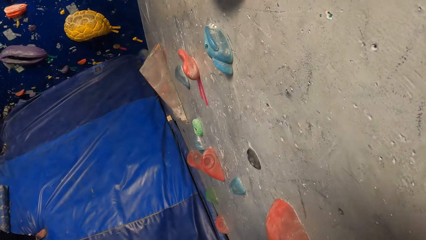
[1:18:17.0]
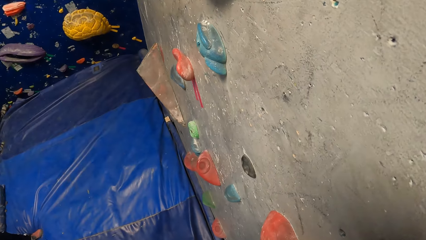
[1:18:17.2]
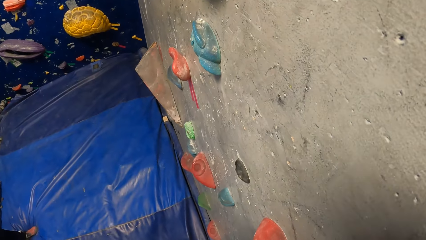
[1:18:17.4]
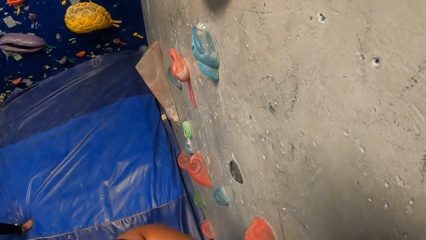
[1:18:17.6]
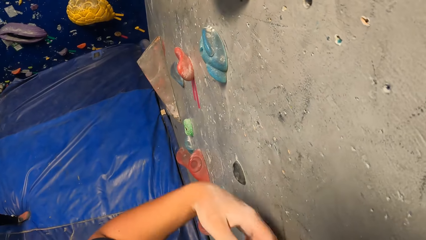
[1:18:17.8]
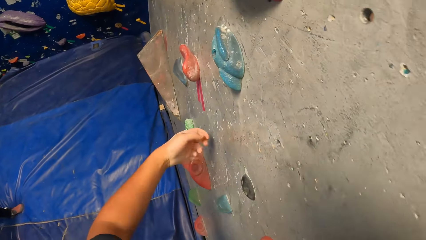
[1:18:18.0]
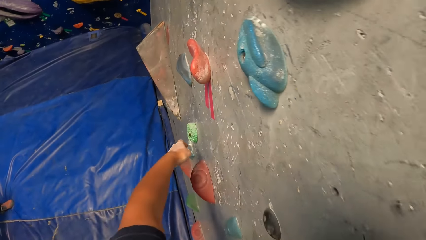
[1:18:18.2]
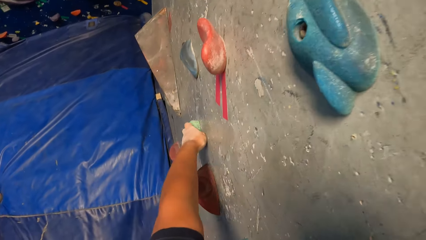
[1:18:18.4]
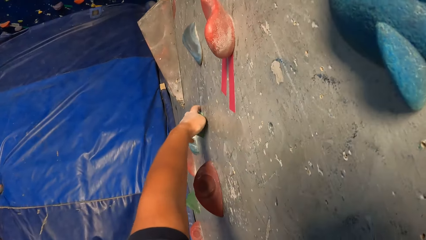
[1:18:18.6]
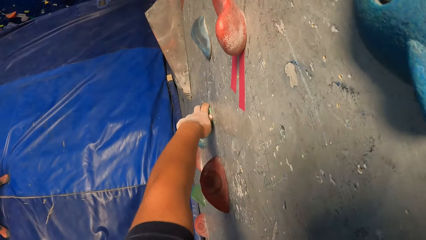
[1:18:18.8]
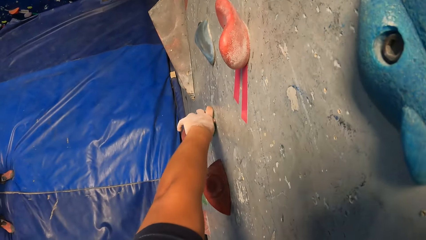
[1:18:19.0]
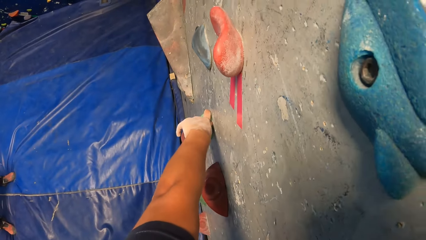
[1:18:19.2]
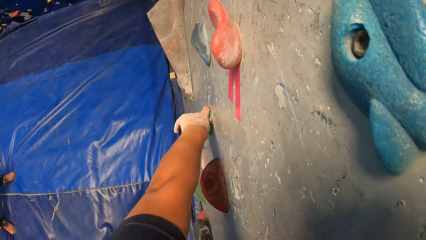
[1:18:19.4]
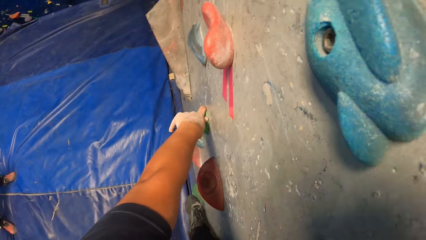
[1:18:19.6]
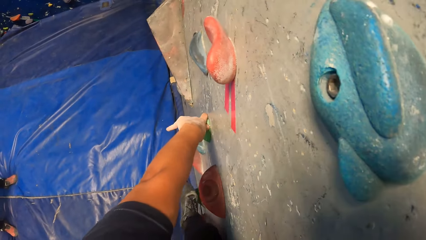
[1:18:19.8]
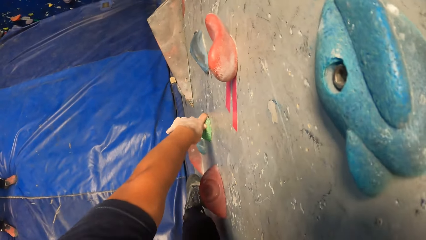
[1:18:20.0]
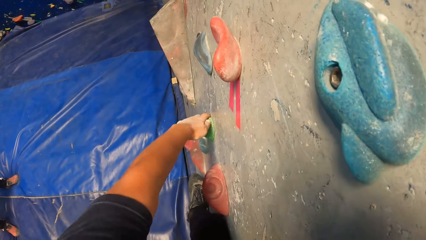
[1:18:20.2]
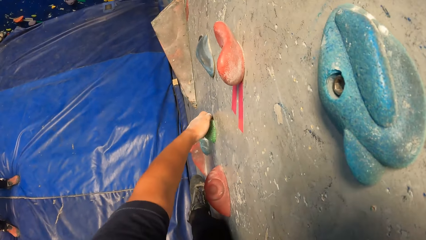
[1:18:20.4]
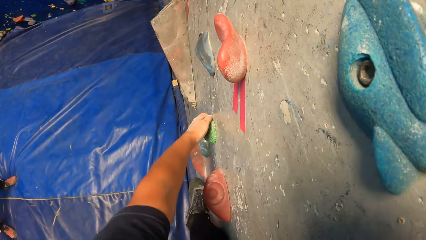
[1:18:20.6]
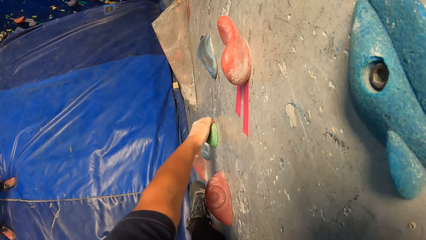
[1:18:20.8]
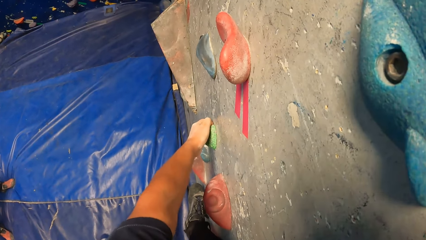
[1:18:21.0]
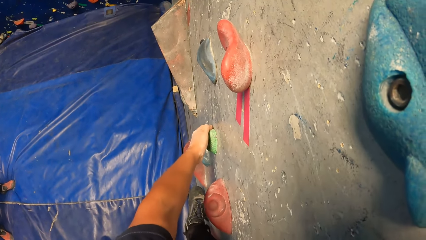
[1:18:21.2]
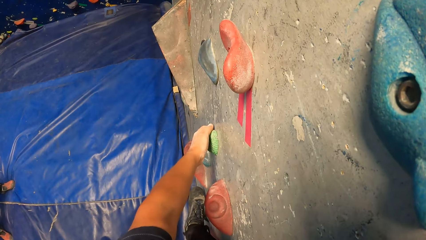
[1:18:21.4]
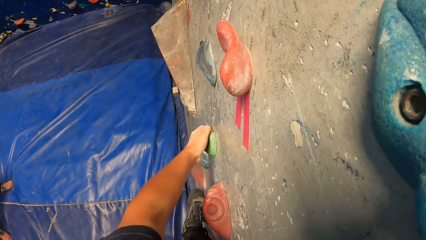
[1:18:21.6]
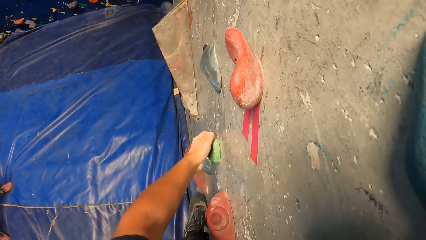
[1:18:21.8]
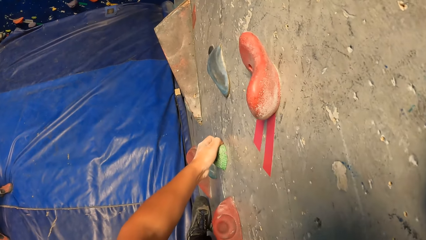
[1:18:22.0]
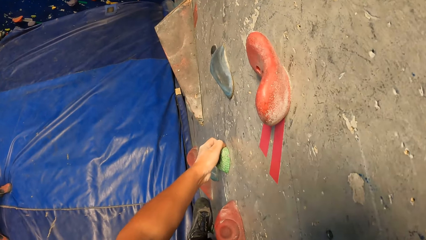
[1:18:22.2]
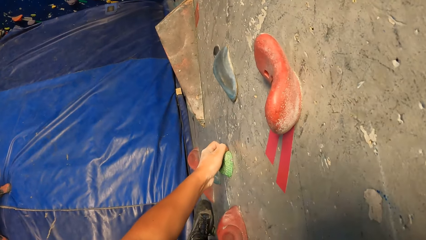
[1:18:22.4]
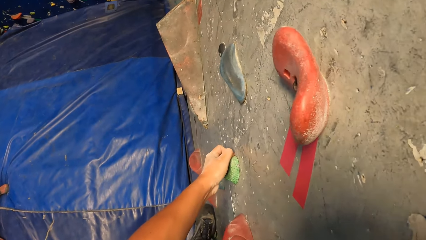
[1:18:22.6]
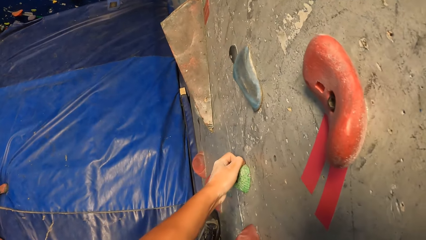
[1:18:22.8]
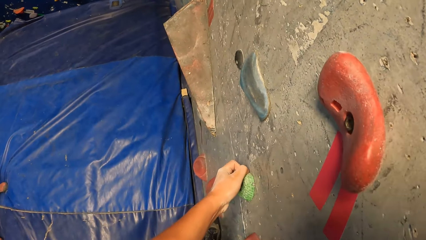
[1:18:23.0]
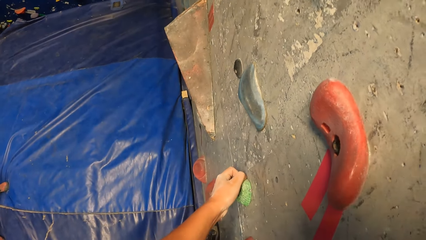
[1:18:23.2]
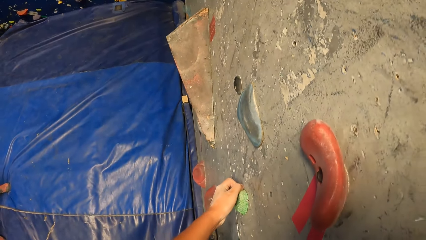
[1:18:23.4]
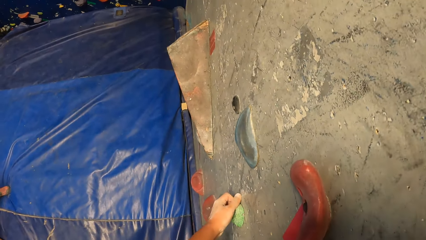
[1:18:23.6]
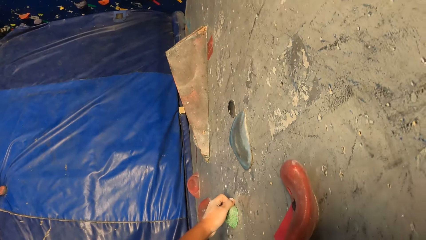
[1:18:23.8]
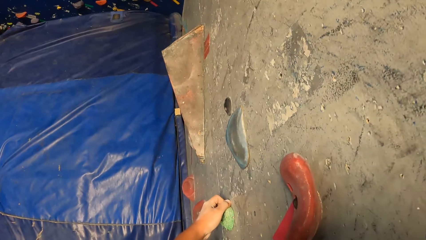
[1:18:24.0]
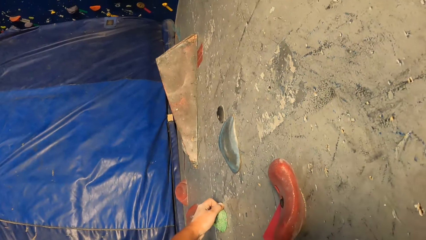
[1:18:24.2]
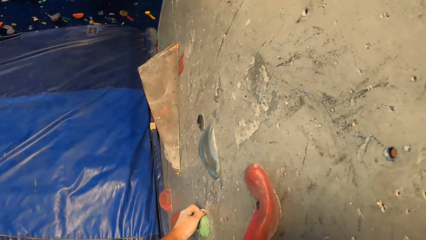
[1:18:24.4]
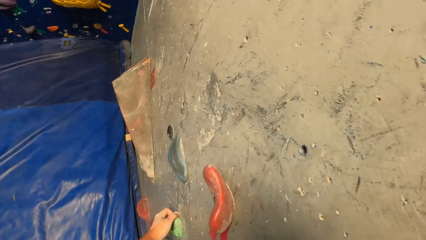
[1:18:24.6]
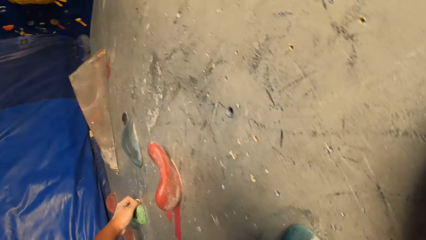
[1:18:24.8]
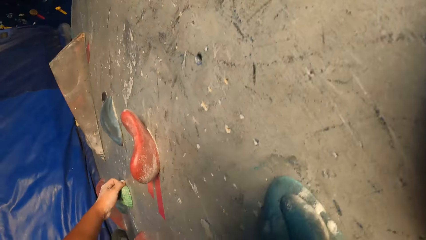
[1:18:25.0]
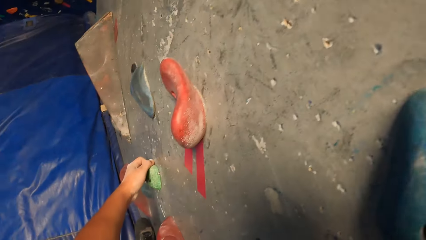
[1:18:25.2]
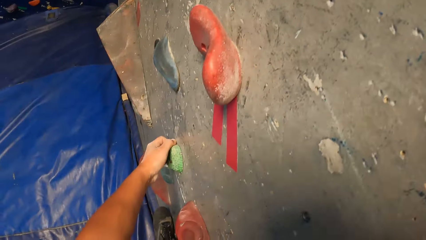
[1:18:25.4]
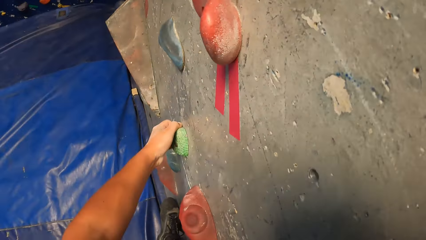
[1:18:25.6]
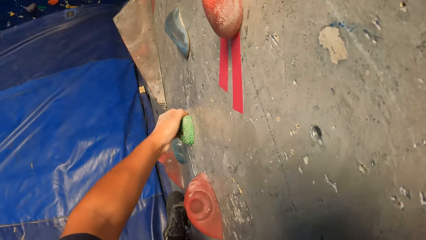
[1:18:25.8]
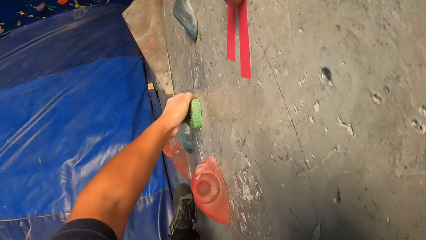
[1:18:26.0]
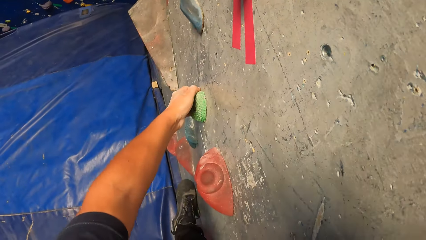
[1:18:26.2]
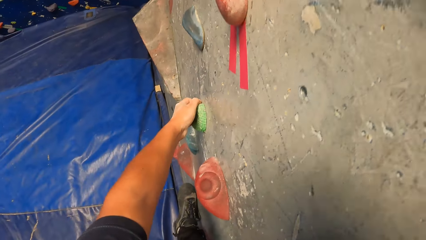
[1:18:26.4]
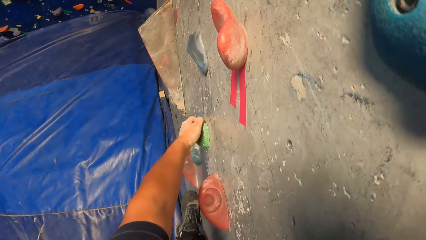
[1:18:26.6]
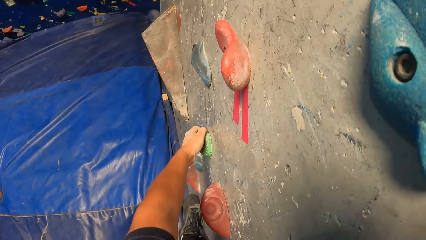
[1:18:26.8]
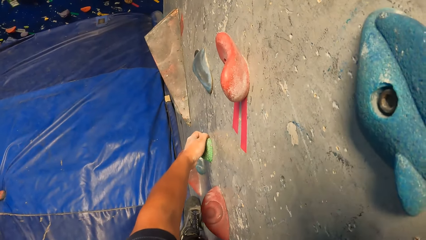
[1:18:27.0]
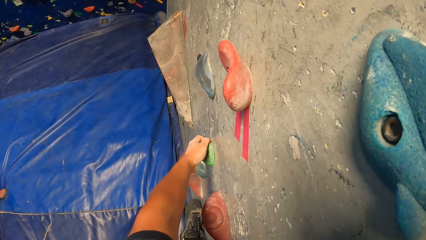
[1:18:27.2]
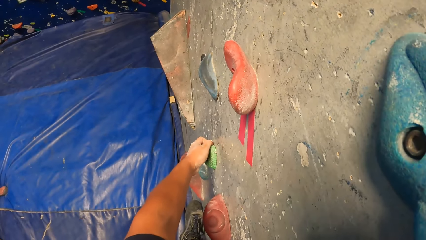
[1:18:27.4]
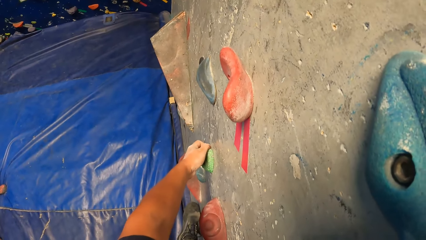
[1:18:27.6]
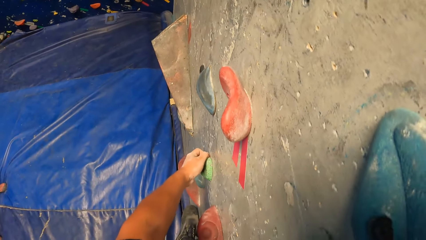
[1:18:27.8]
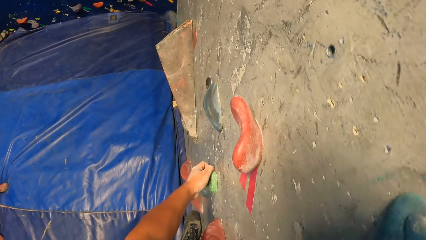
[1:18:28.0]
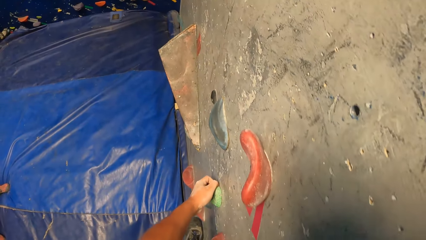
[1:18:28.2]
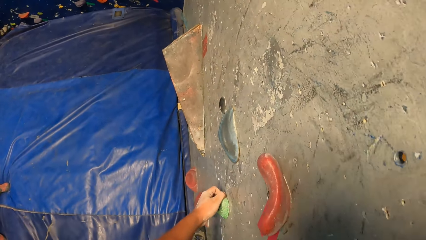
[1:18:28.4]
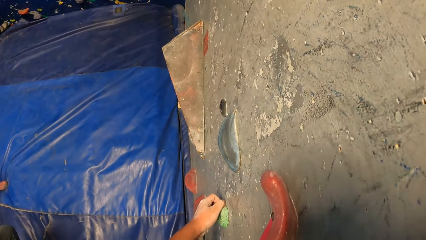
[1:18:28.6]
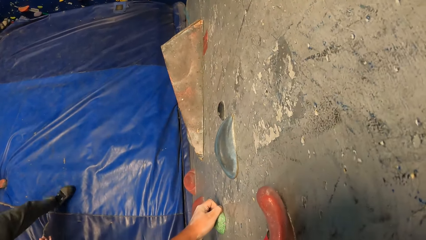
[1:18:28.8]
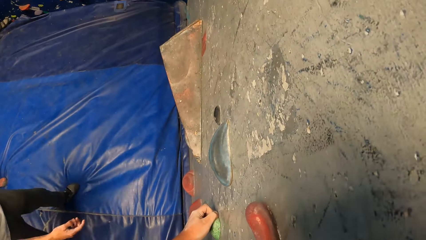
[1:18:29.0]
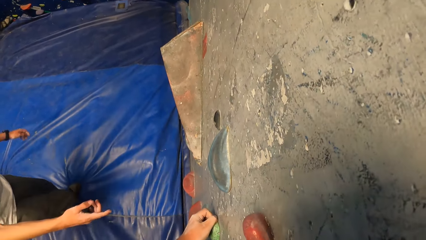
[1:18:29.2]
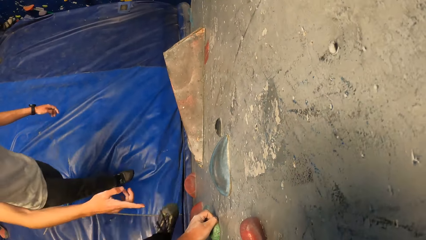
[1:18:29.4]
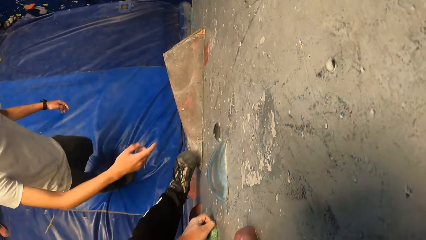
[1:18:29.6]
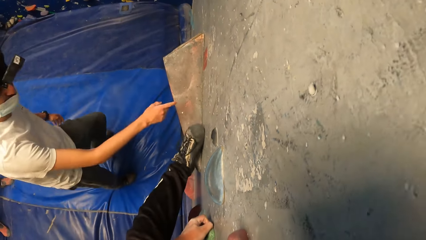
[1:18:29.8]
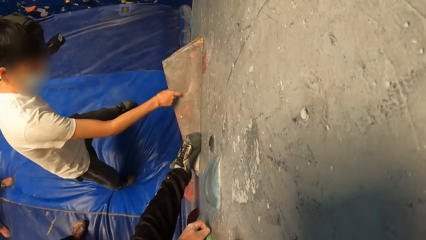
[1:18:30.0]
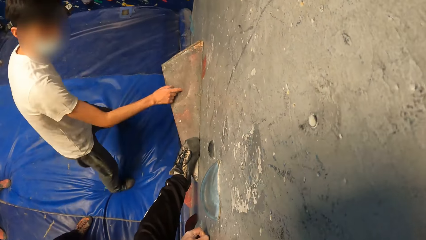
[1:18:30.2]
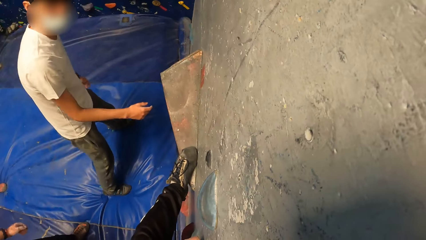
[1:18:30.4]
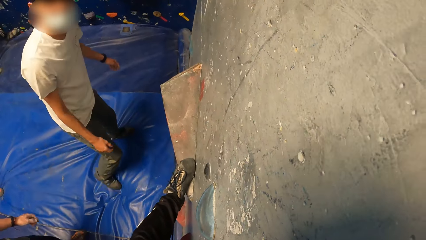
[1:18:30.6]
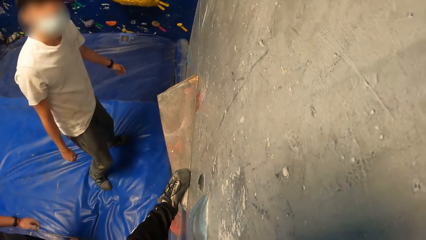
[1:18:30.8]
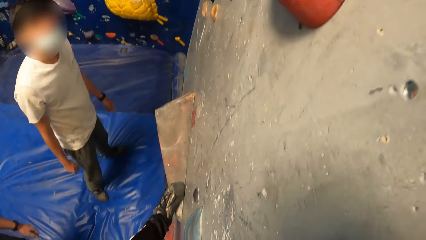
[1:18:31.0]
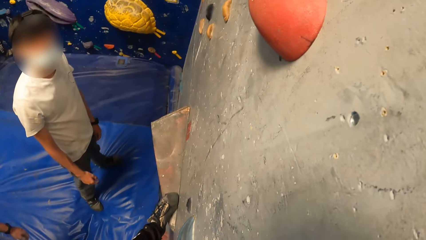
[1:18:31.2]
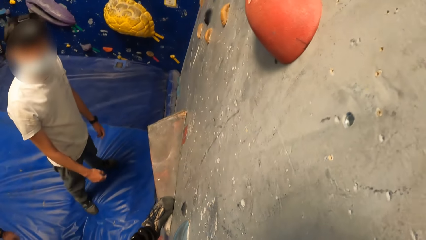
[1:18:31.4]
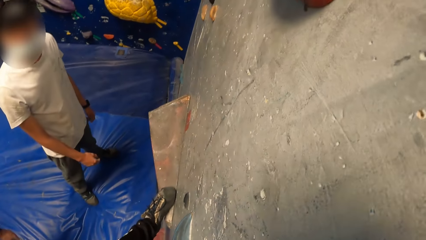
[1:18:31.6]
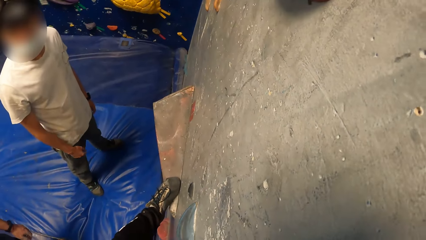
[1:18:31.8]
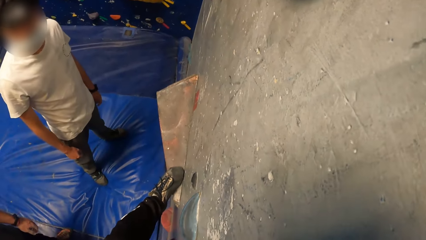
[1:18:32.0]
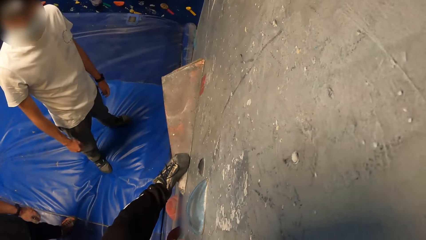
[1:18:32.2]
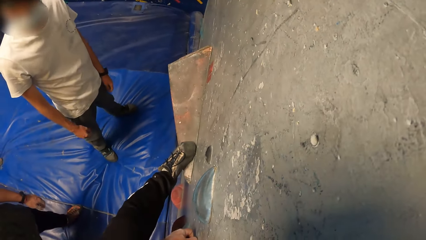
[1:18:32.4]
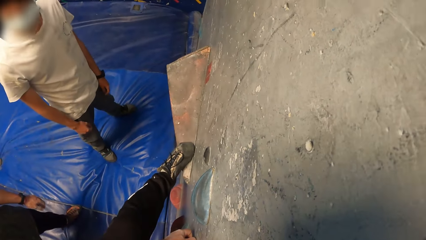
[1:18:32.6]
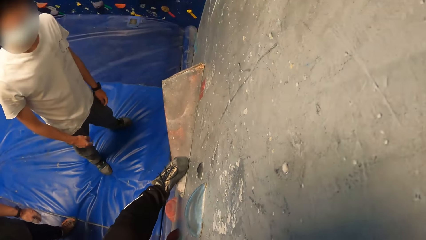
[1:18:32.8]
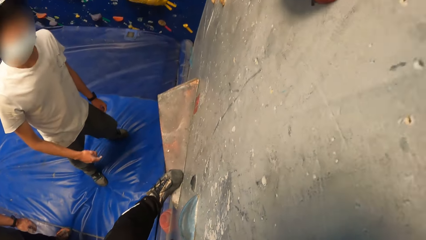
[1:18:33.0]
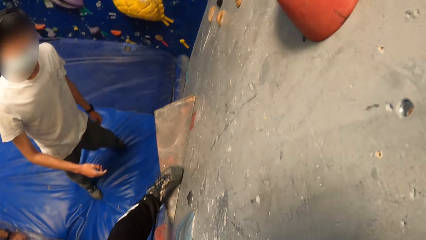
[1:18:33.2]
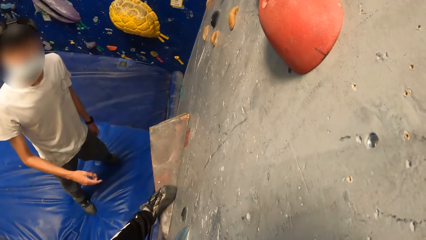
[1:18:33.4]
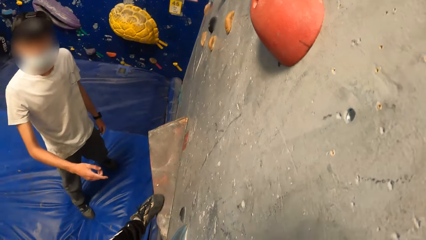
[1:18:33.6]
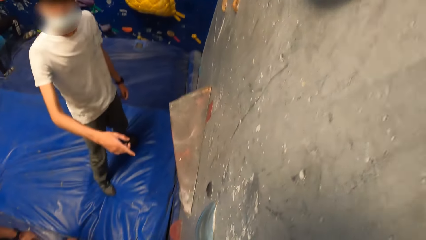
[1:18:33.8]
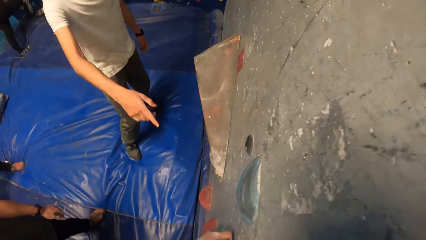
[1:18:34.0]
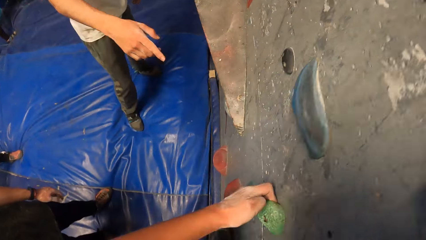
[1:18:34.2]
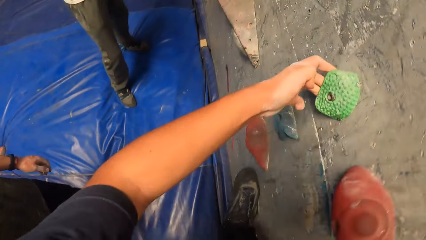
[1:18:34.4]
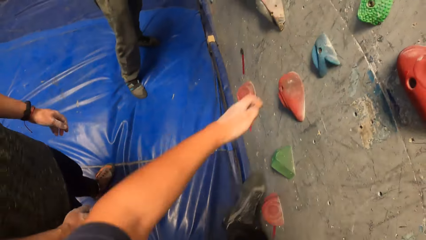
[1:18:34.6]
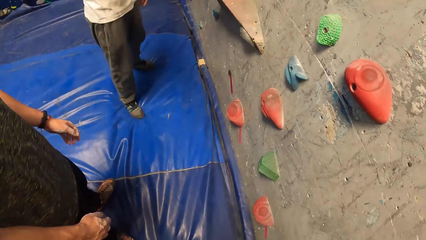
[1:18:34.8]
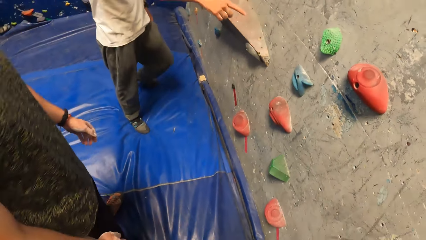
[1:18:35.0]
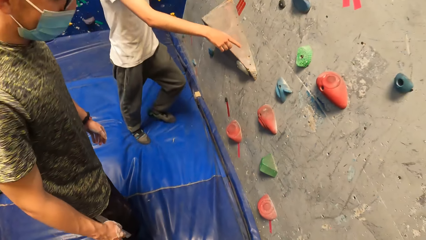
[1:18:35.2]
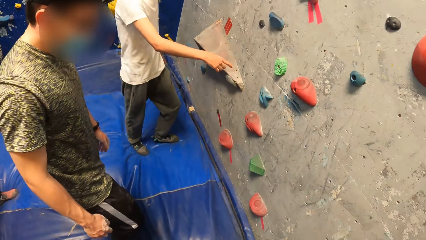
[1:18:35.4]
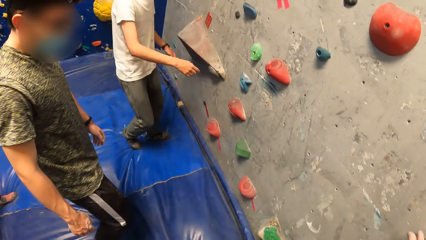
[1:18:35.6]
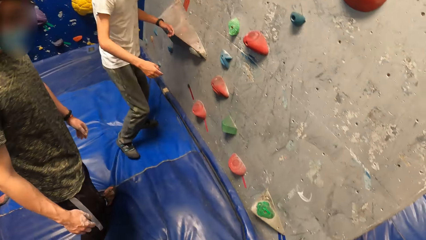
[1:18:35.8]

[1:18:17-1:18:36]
A man interacts with the camera wearer. The man touches the climbing wall with his right hand. The man gestures to the camera wearer. The camera wearer jumps down from the climbing wall.
